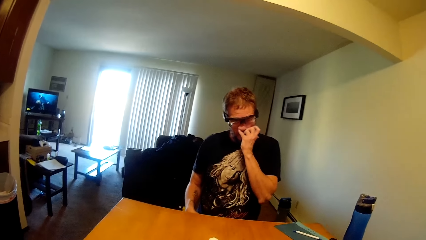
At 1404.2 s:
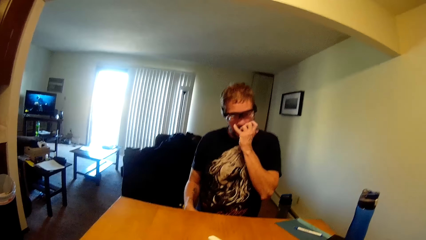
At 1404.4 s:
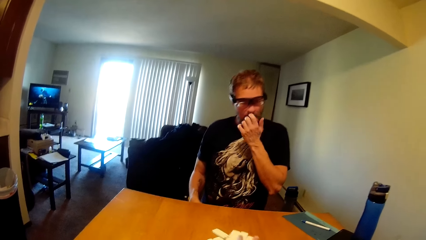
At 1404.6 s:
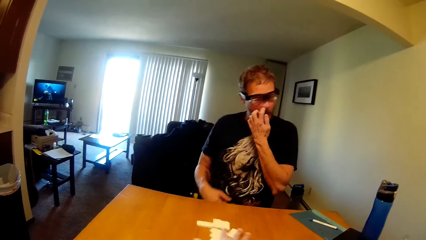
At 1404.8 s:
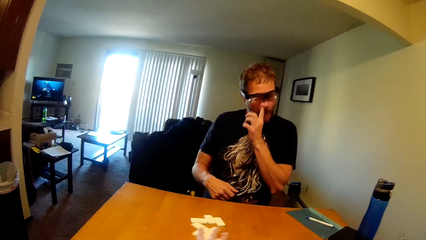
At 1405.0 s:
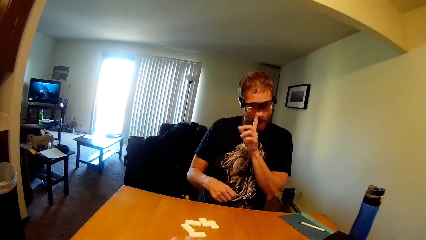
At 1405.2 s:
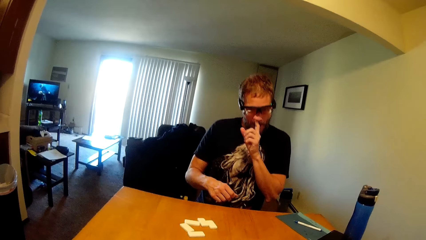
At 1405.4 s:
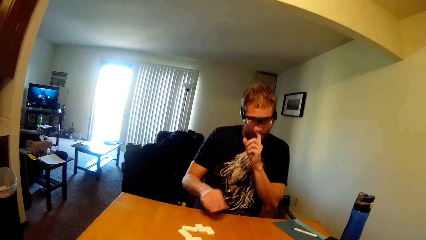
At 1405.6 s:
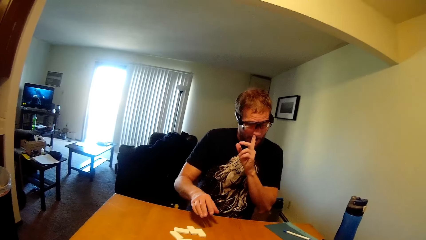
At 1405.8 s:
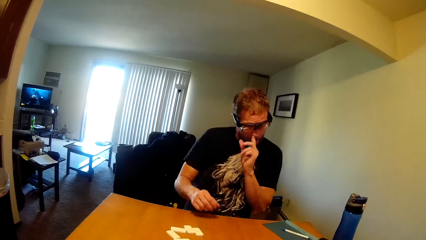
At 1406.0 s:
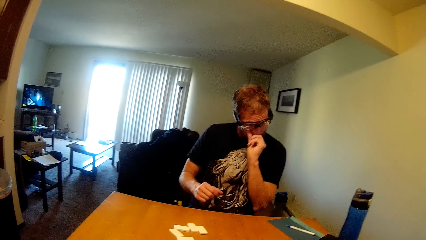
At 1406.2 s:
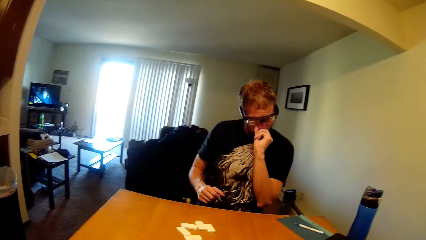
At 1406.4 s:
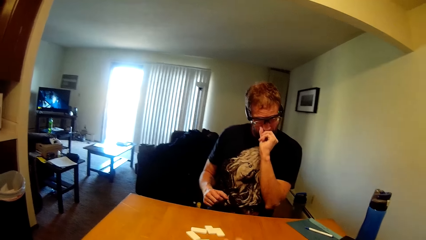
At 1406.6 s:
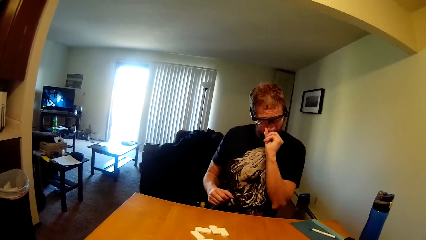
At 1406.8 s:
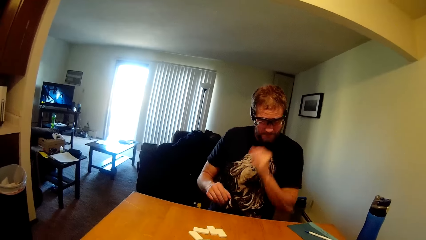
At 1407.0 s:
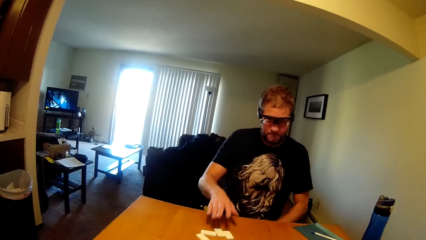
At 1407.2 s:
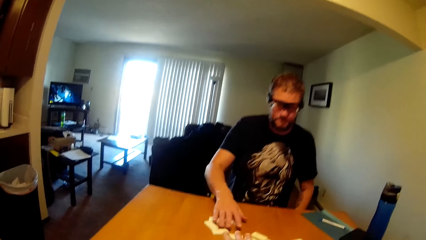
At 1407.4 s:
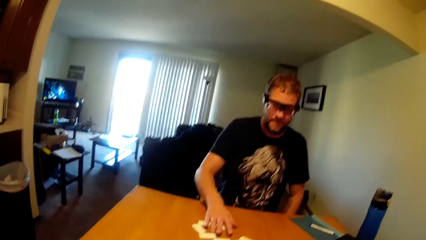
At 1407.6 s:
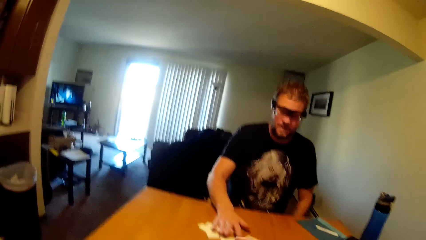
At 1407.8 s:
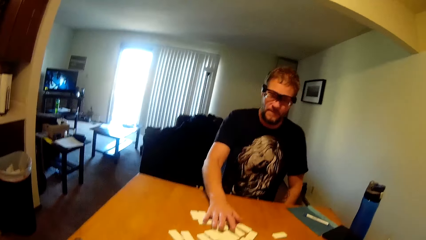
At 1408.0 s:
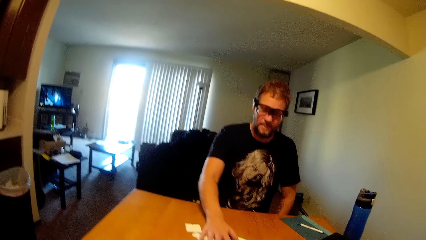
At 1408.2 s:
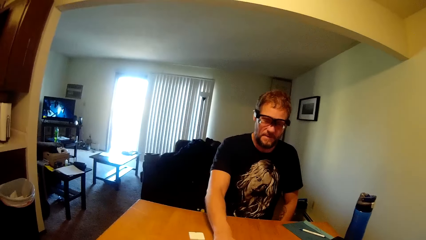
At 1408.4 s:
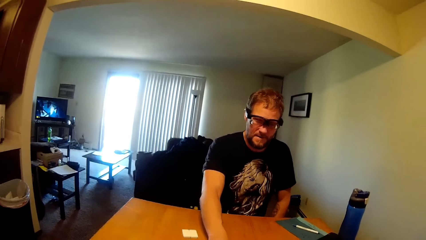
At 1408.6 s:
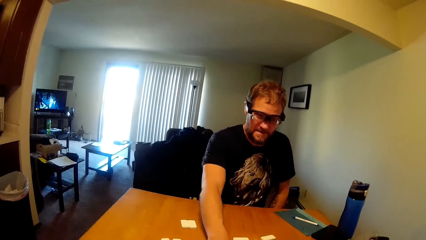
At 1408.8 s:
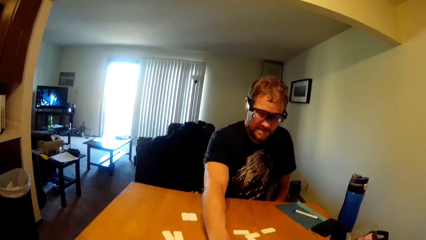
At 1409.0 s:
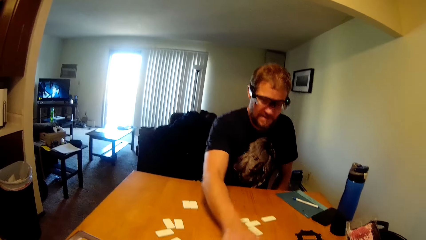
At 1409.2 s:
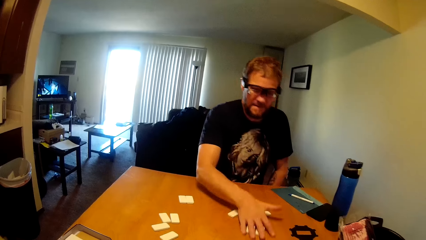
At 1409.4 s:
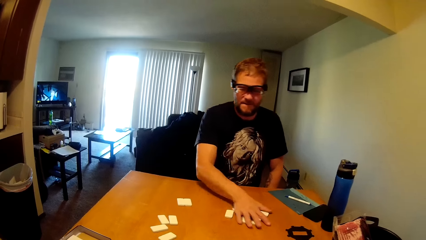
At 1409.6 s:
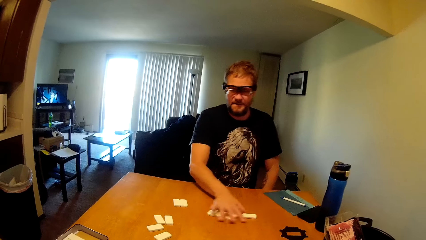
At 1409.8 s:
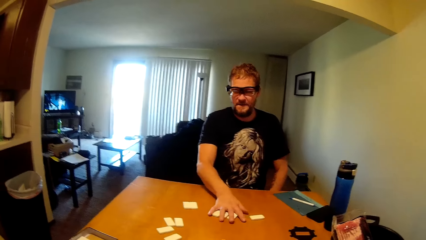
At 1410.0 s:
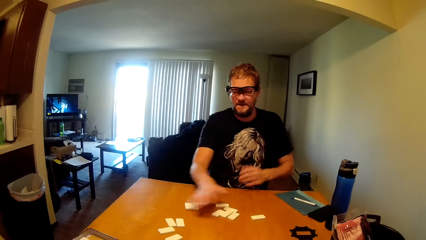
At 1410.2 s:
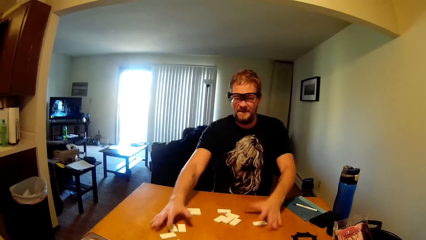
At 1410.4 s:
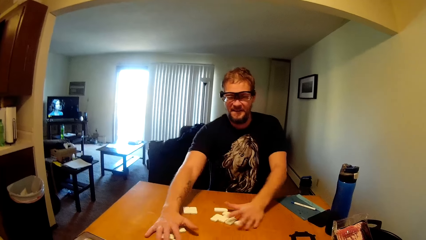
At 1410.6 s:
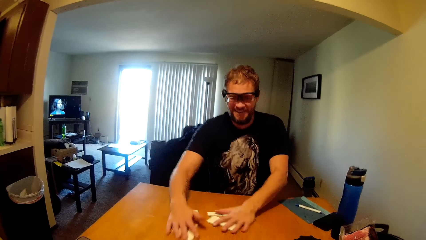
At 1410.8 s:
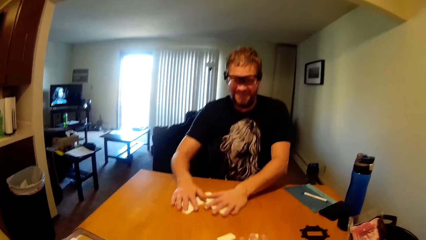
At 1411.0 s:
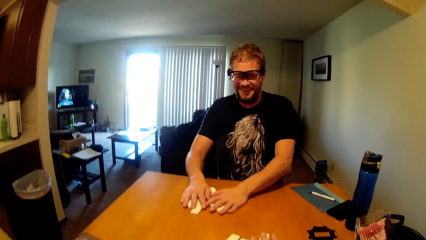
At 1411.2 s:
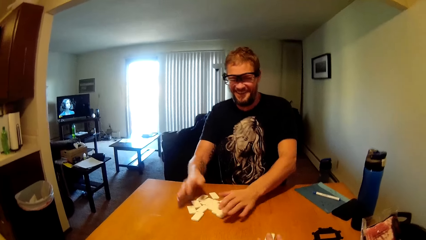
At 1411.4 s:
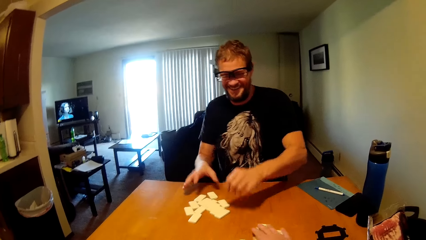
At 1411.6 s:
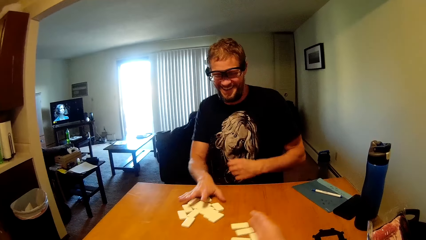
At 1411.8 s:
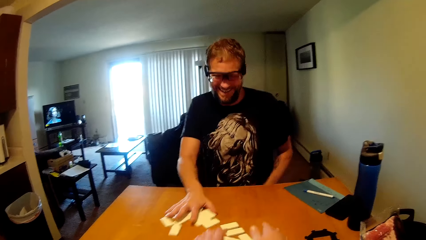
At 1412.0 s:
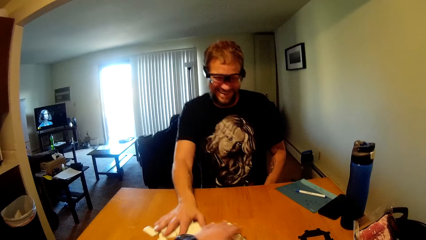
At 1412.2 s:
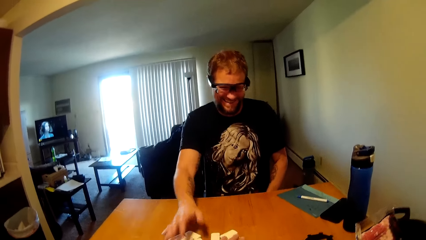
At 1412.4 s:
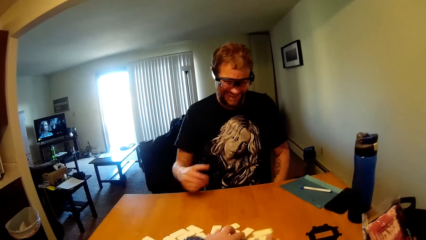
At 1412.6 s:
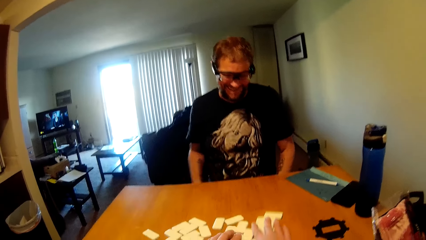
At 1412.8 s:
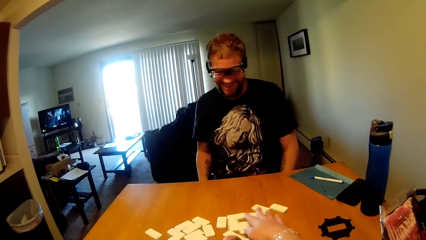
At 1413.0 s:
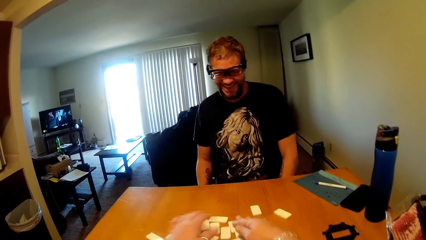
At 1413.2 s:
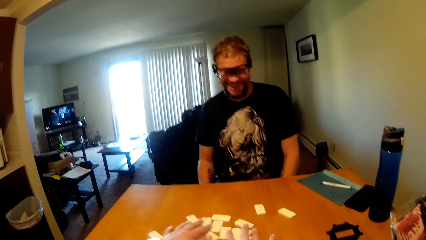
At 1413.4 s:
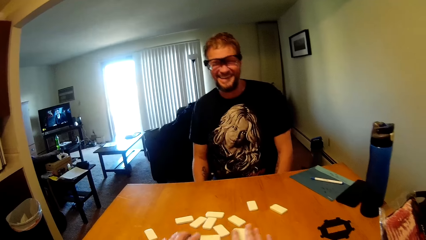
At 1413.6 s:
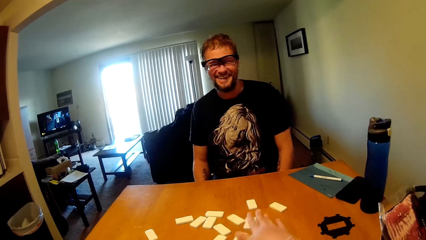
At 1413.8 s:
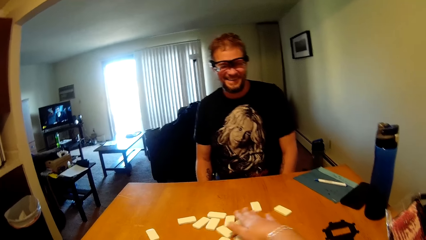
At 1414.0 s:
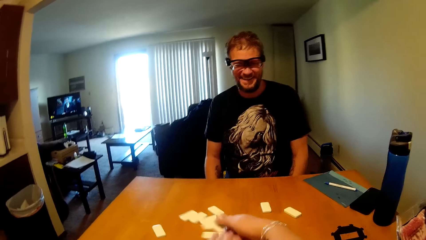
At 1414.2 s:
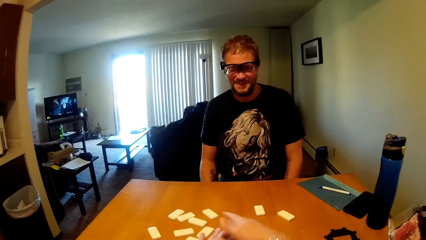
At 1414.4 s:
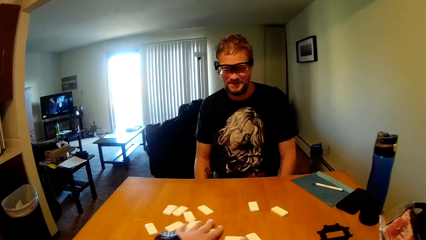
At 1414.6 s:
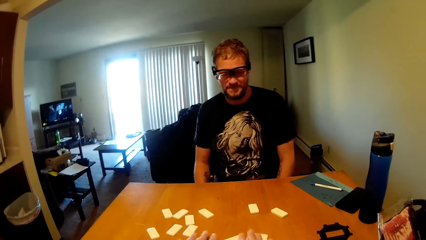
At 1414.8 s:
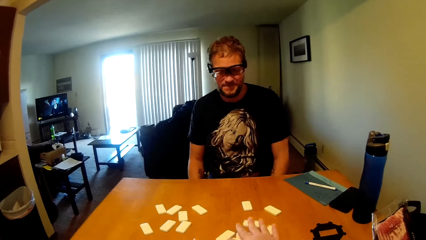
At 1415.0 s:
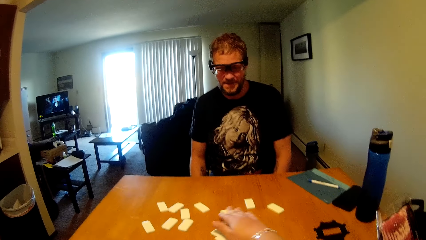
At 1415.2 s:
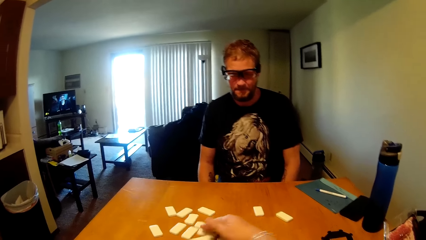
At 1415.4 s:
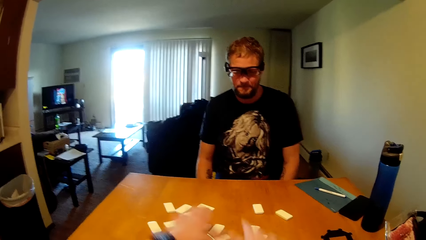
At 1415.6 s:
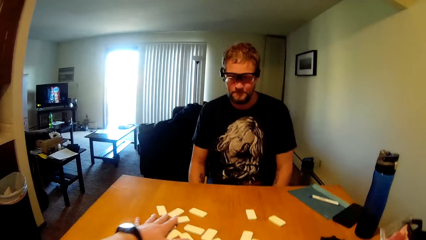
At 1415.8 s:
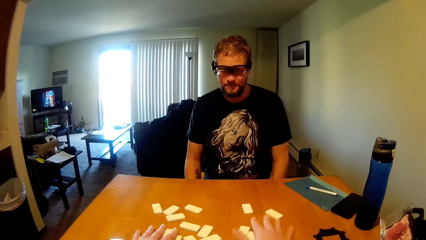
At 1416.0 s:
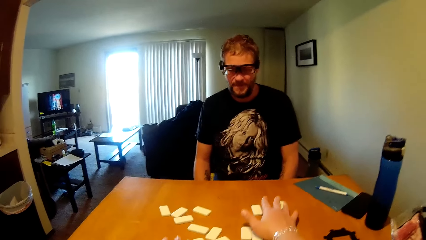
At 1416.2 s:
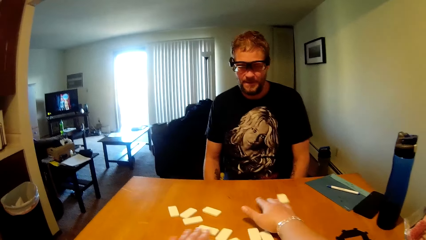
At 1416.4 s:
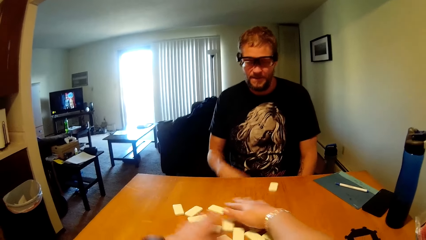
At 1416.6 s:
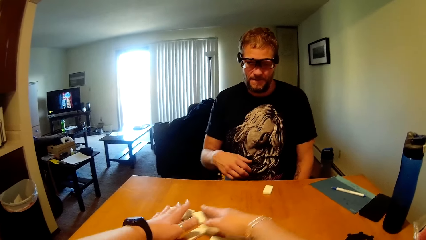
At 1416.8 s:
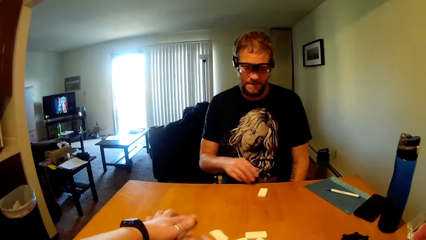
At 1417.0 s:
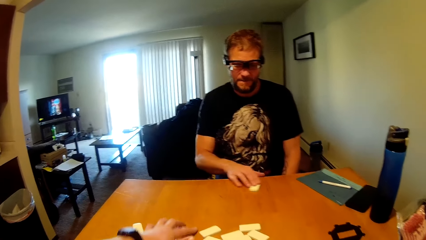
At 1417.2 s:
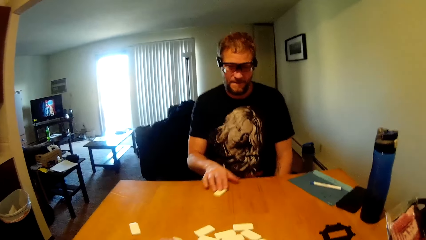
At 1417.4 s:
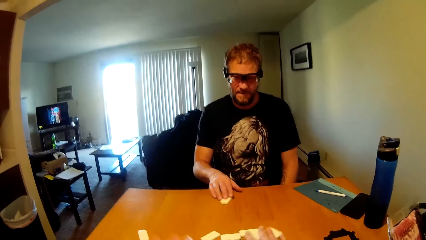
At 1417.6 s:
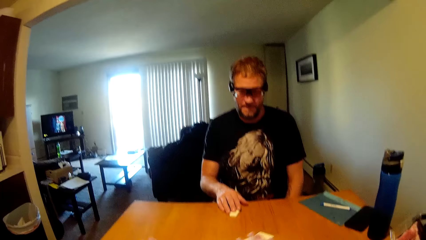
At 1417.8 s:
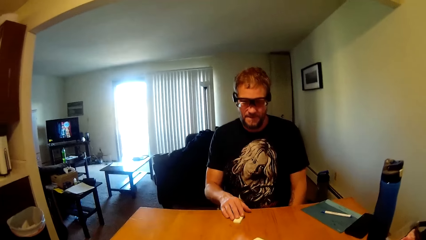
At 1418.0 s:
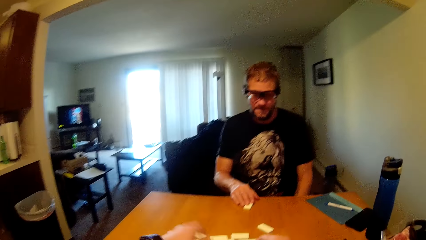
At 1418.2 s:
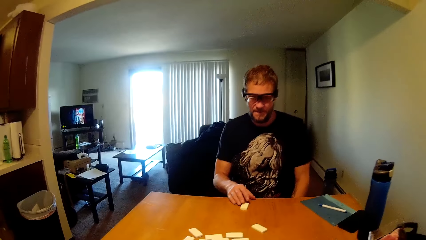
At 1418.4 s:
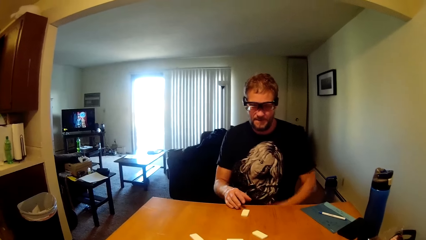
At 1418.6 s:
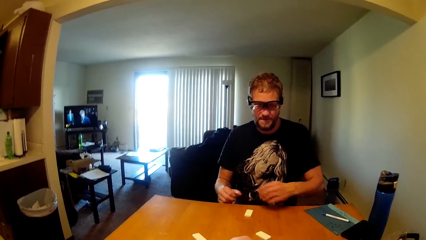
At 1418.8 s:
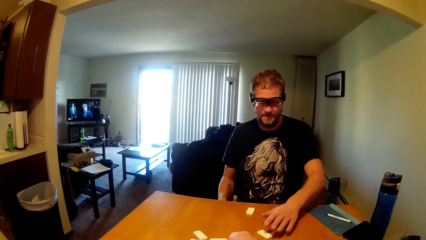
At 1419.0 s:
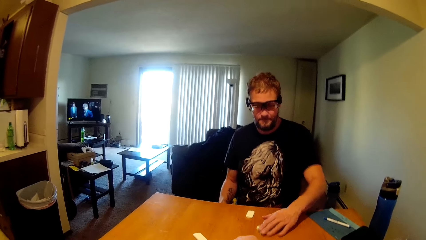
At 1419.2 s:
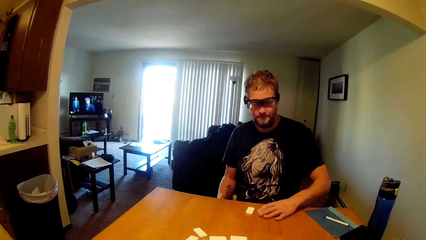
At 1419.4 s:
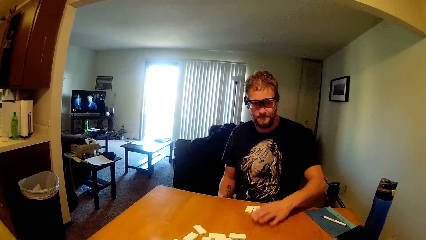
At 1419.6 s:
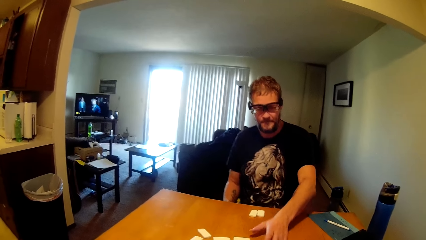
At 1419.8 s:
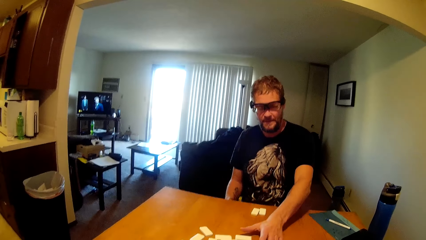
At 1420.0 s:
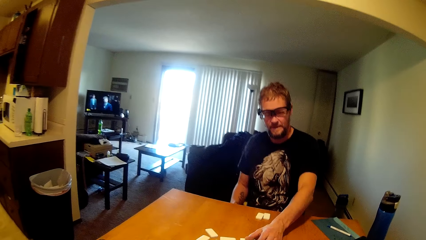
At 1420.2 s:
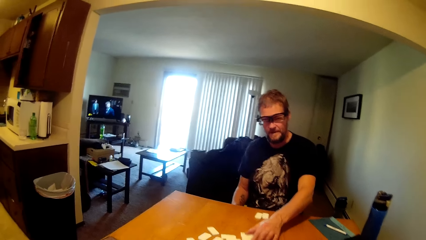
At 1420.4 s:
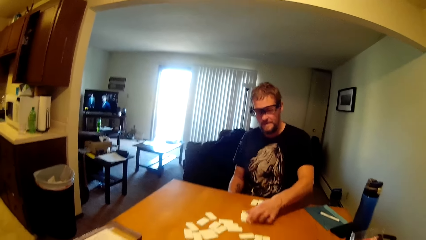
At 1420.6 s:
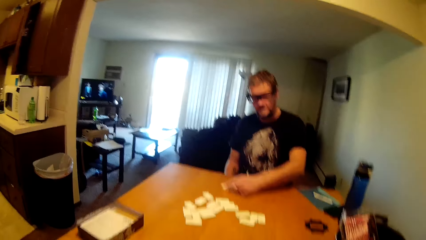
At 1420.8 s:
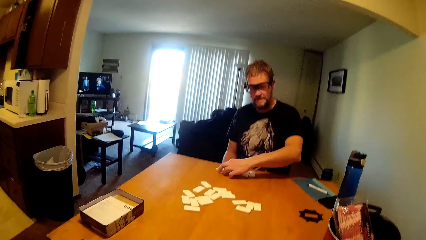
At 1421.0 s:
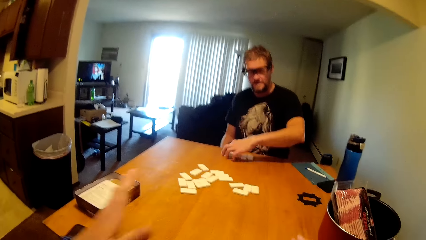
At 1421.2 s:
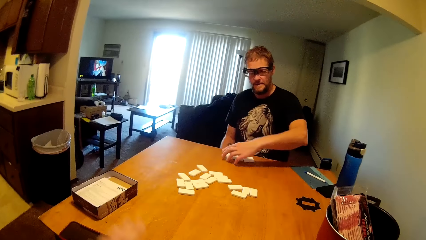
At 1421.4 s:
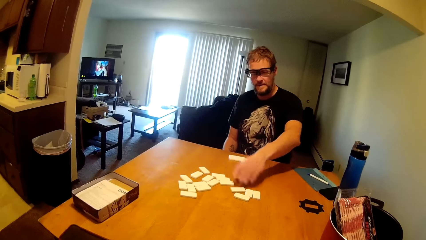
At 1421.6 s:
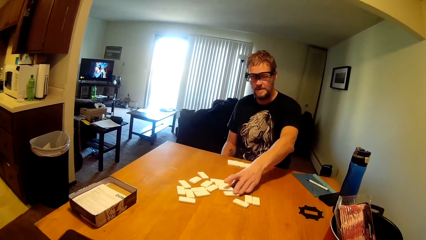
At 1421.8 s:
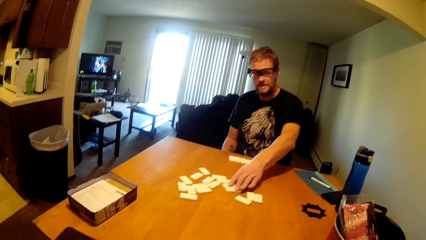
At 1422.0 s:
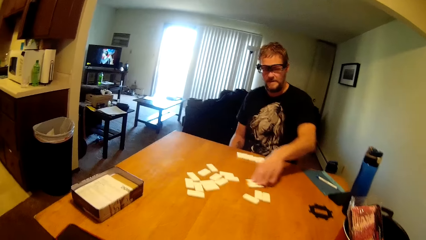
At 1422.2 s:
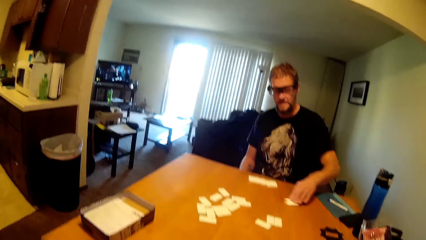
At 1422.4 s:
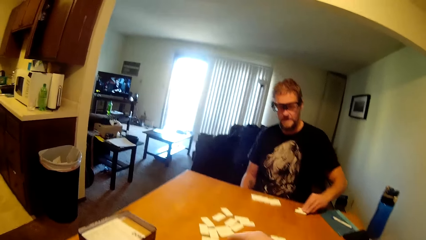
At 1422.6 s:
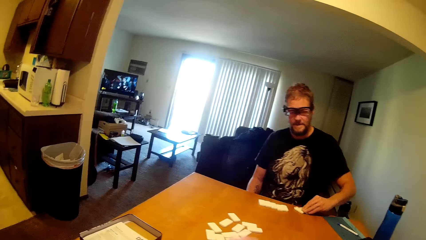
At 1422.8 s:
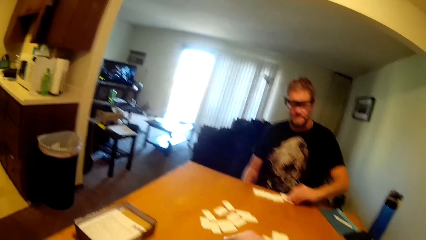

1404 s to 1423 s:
The camera wearer groups the dominoes on the table. A man holds dice on his hands. The camera wearer mixes the dominoes on the table. The man touches a domino and holds a dice. The camera wearer pushes dominoes to the man. The man picks up dominoes on the table.
